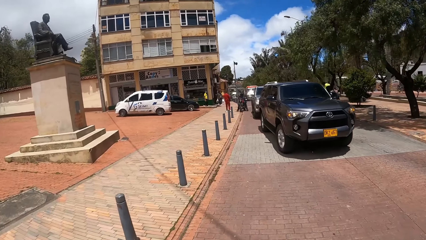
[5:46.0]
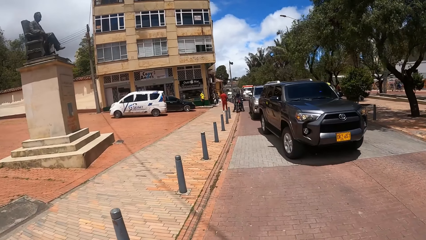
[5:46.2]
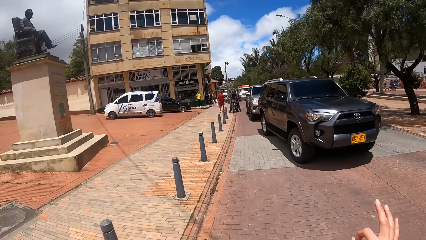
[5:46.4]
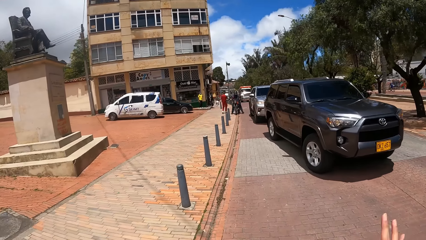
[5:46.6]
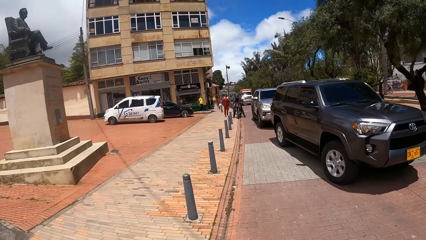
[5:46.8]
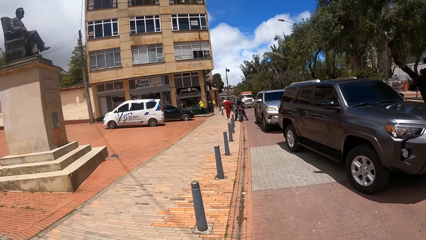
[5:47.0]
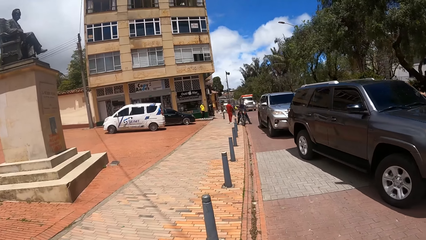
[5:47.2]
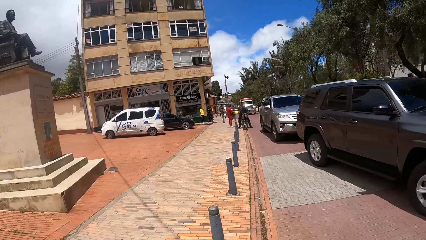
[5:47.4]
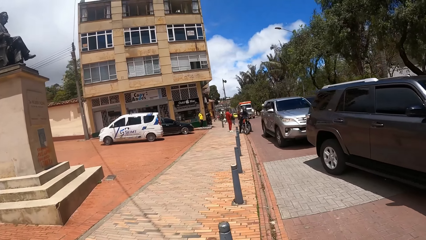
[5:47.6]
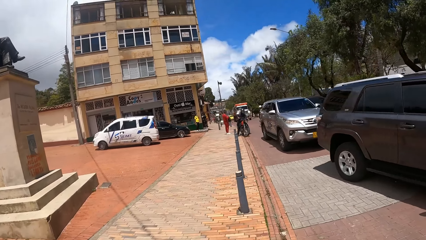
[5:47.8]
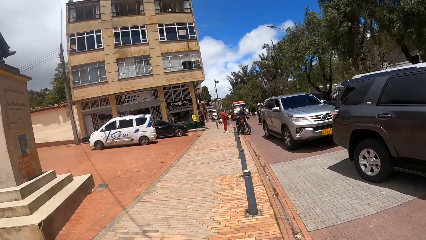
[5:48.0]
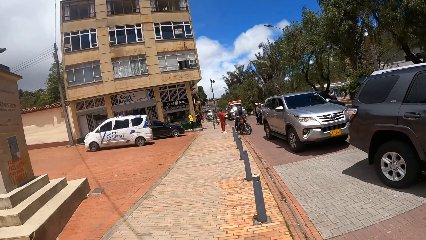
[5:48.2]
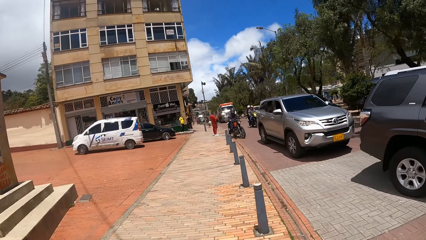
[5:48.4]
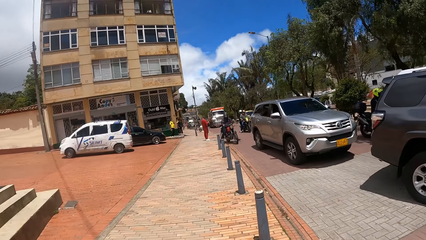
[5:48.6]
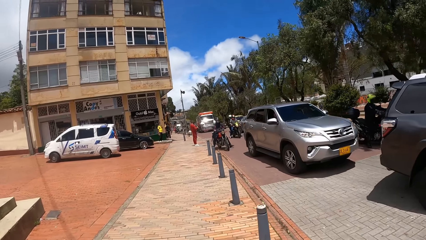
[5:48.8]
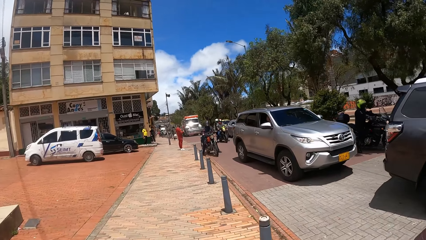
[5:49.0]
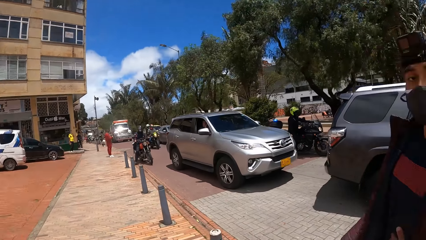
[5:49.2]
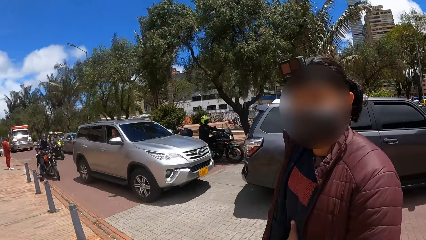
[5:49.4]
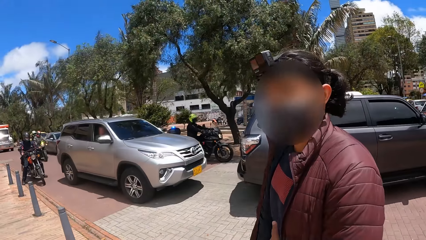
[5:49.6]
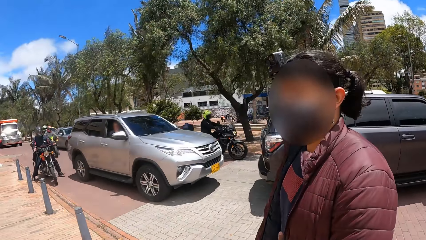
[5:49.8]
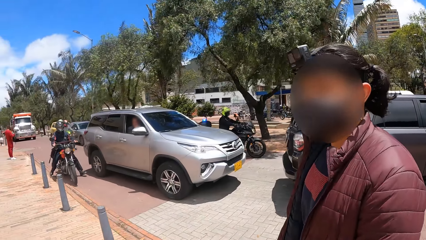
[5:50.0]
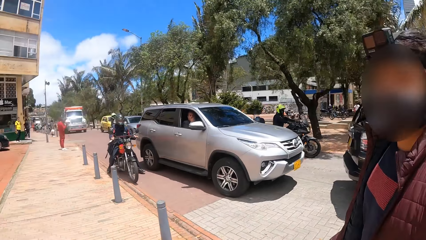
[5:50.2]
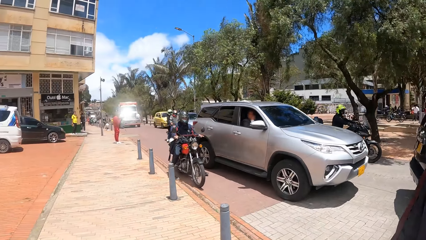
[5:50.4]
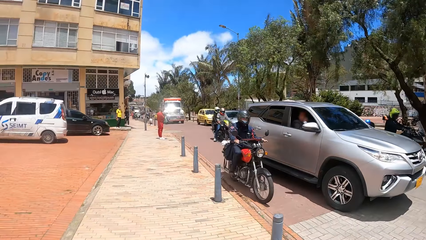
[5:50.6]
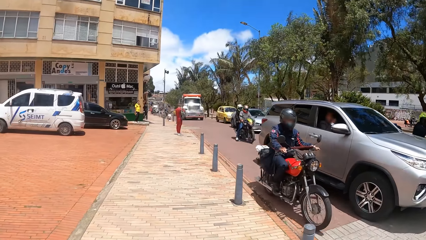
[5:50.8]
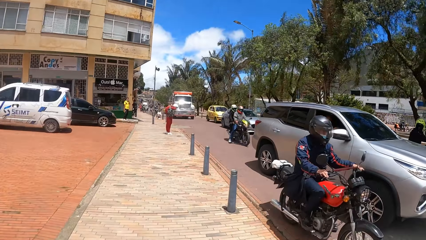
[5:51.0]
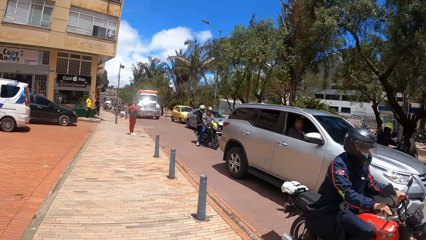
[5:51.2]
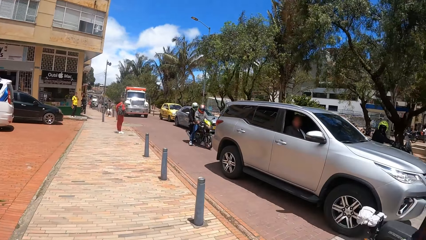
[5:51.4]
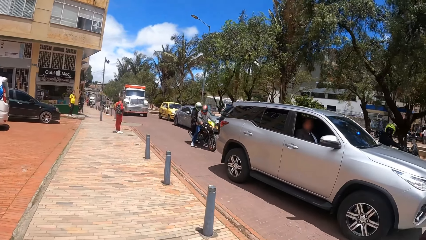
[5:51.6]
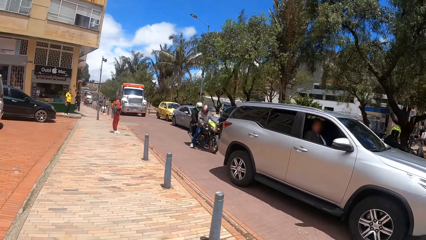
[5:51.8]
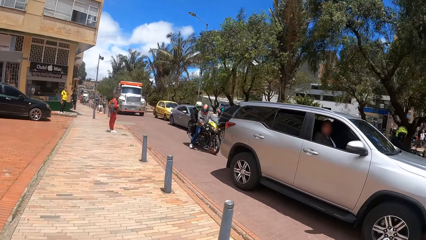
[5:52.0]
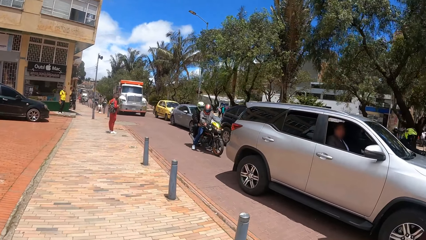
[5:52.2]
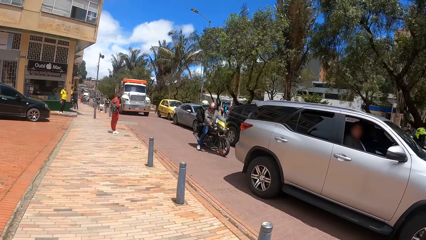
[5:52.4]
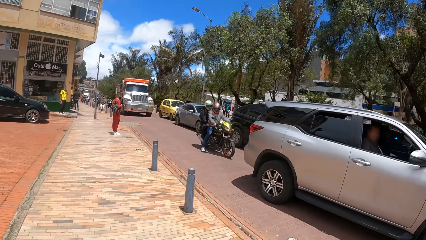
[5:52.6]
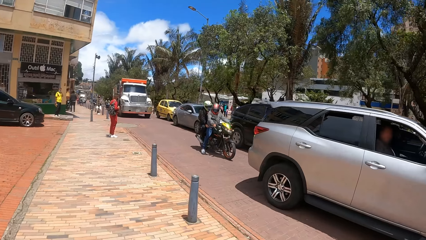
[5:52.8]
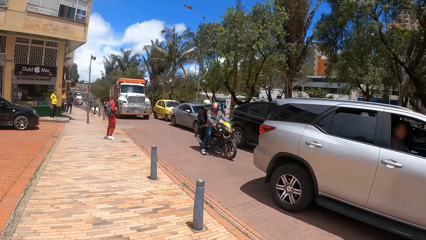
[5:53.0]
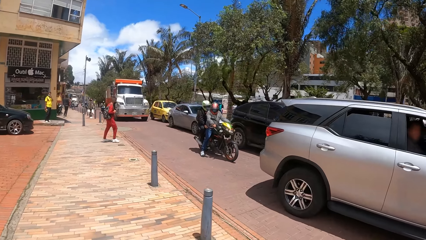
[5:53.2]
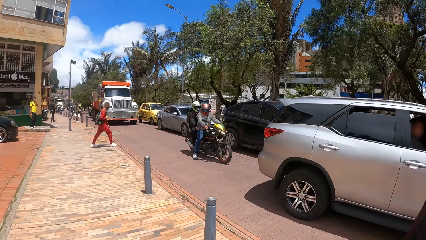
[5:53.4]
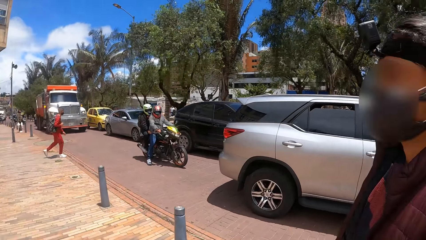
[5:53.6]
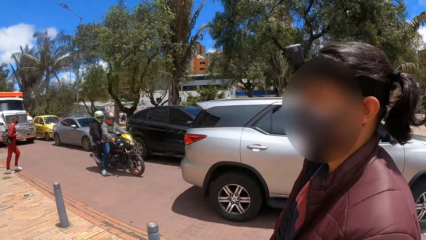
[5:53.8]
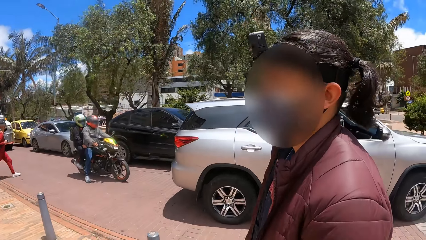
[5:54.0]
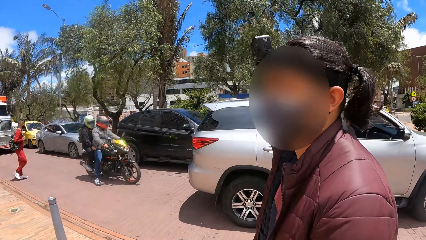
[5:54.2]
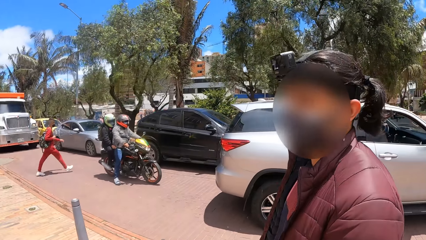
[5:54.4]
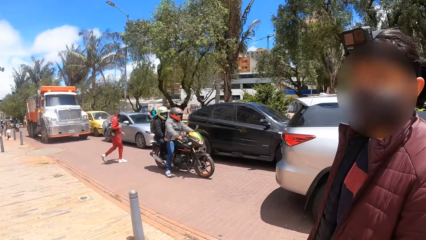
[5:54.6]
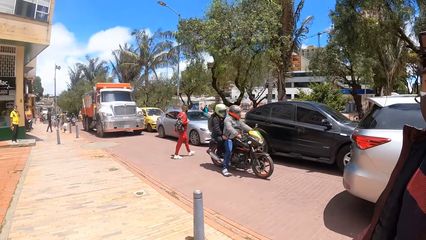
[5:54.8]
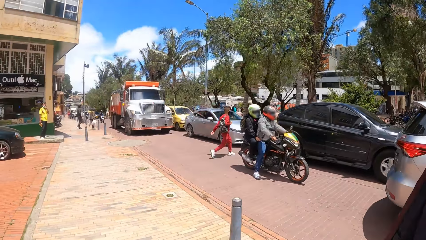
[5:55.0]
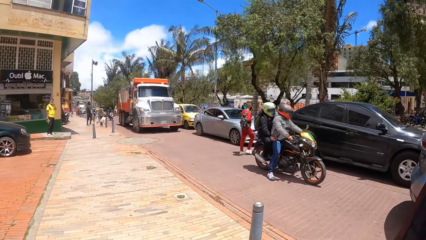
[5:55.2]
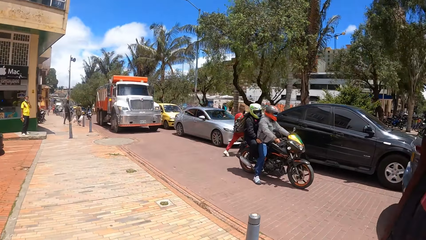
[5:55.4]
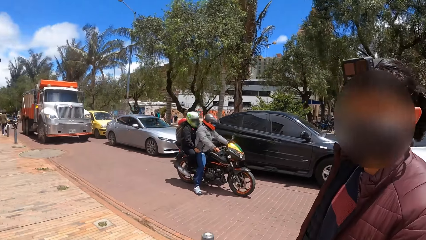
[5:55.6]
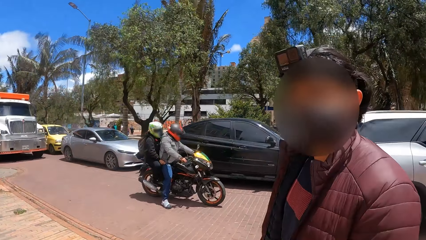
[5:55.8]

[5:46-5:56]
The camera wearer walks on the pavement.

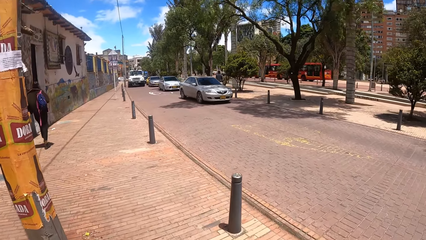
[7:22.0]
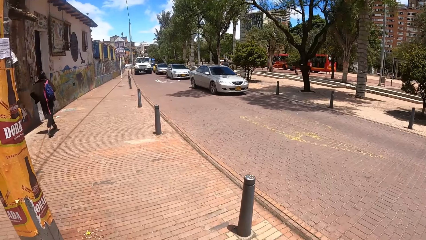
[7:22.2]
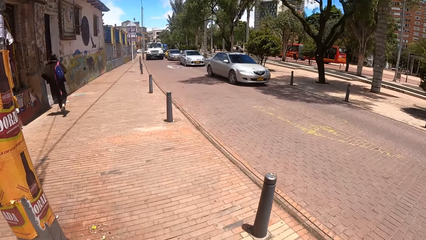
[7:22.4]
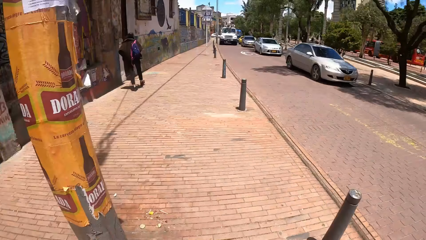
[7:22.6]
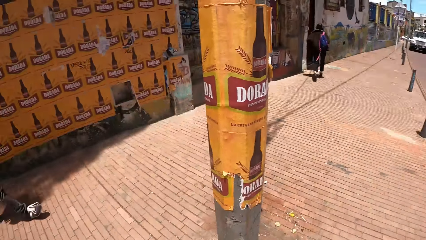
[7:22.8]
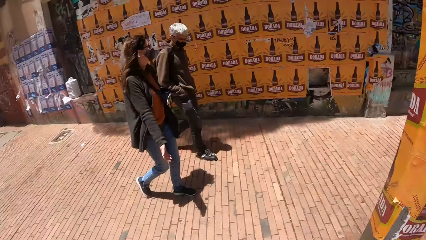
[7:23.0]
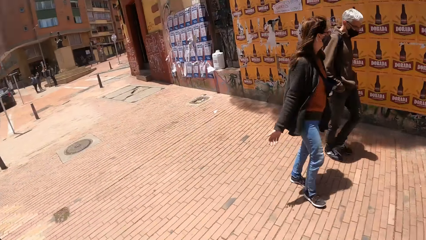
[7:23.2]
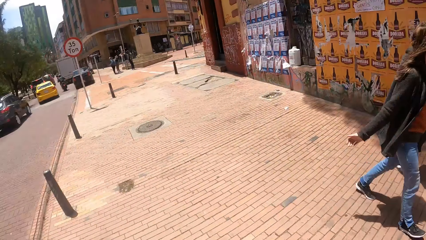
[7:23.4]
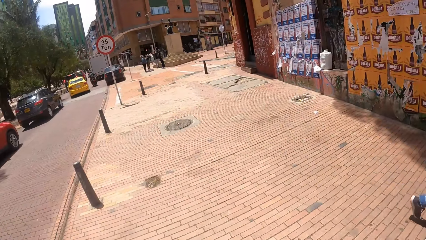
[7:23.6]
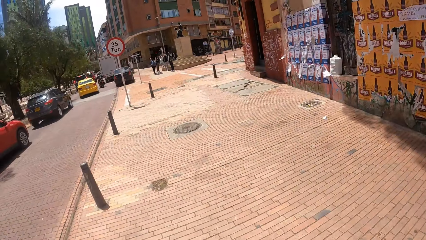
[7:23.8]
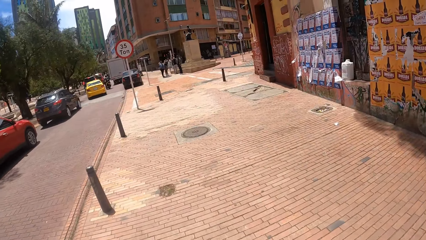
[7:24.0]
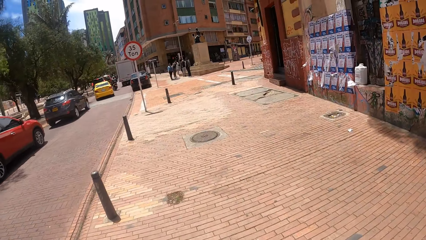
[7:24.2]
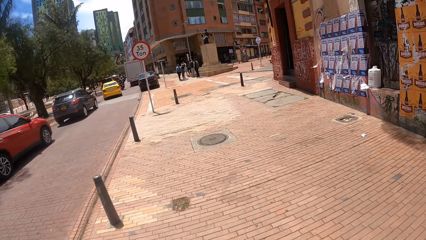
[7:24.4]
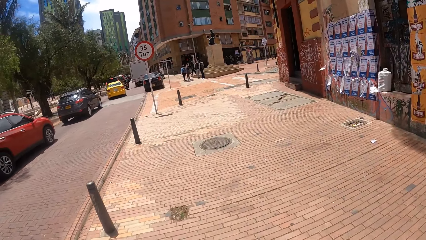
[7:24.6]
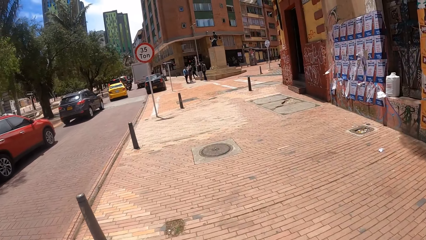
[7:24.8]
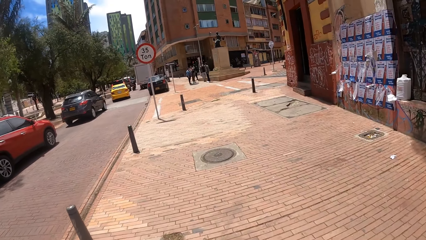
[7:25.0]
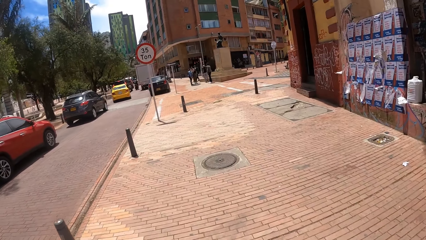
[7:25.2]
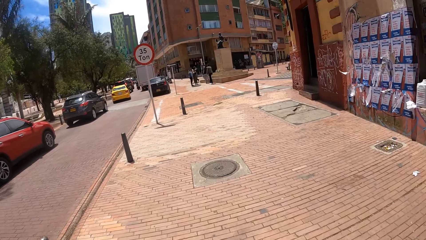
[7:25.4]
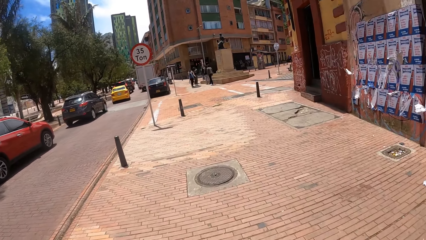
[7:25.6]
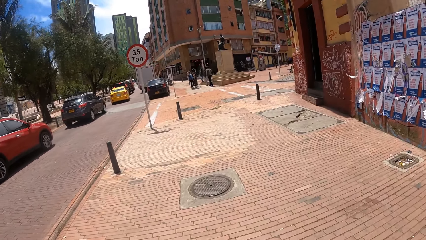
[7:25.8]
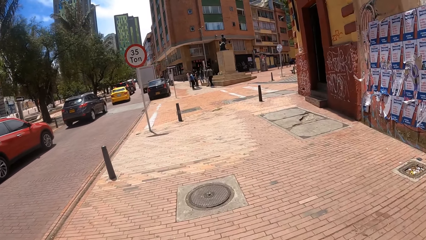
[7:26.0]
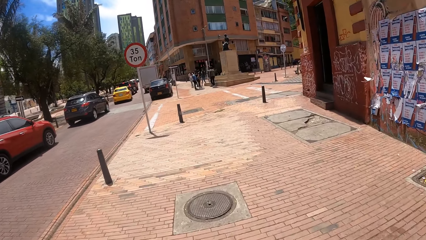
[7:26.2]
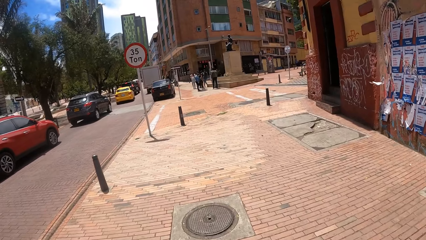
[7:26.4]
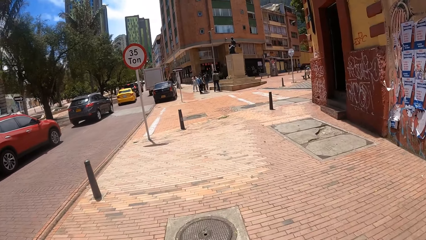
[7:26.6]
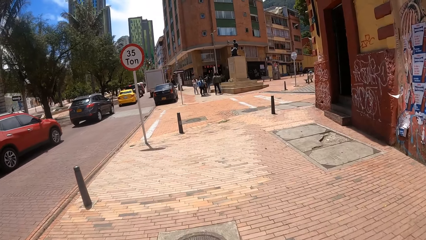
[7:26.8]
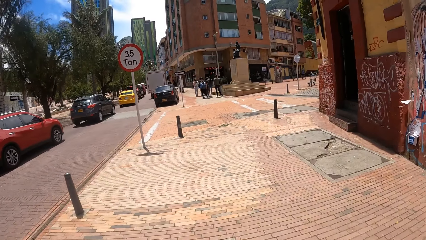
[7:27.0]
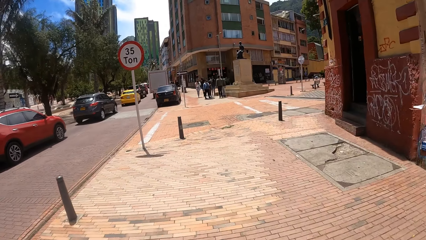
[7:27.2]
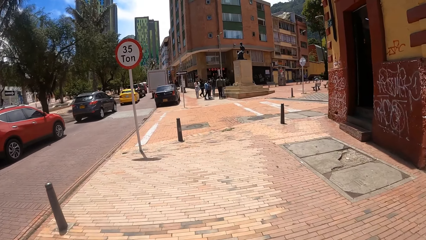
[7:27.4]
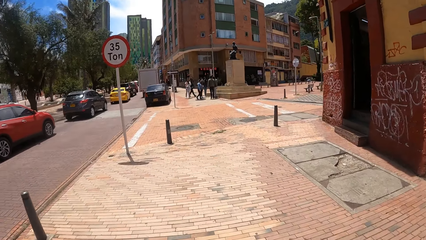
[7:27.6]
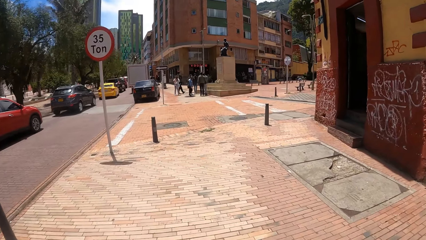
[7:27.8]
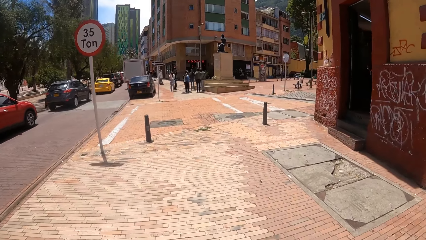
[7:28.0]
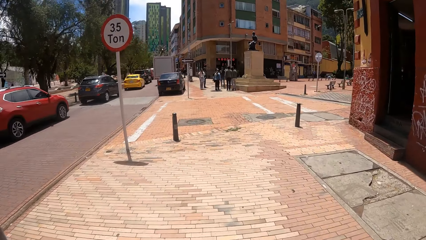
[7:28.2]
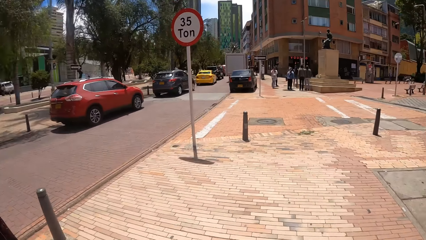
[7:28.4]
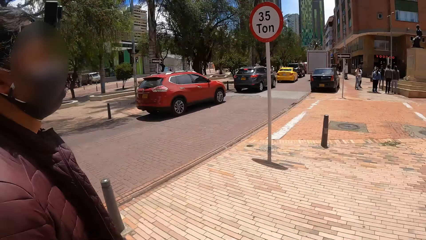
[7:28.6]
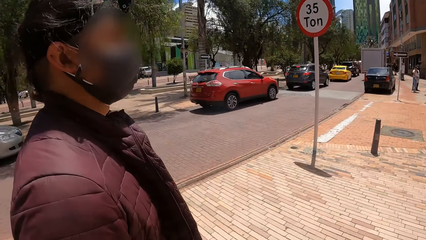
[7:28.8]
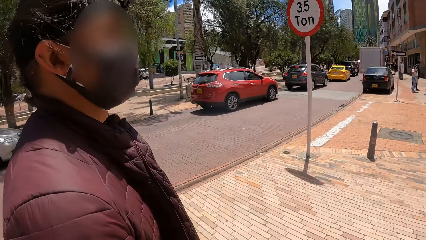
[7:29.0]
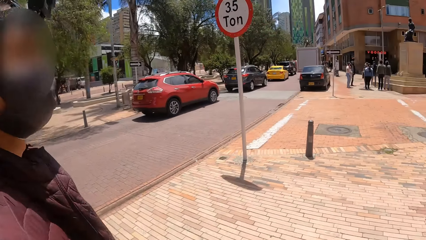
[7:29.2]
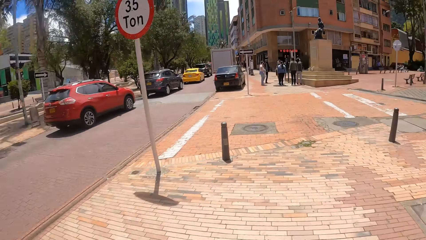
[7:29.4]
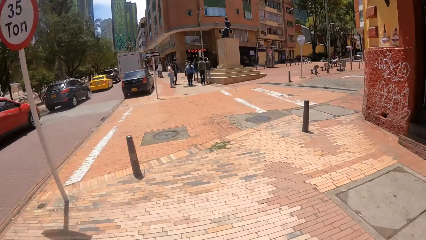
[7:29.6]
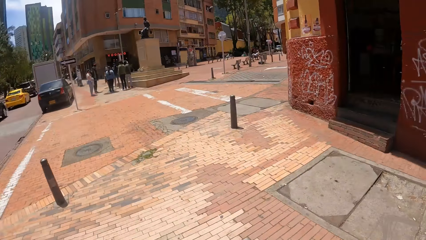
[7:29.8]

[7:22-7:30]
The camera wearer turns back. They walk on the pavement.
